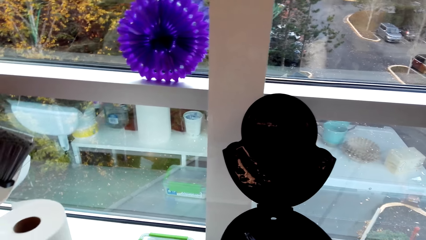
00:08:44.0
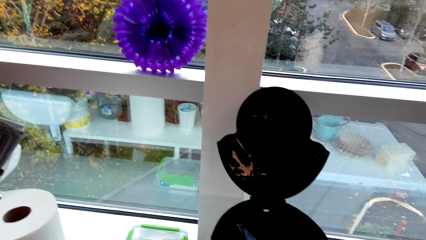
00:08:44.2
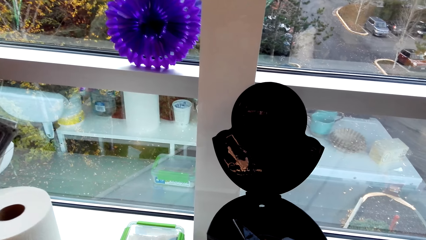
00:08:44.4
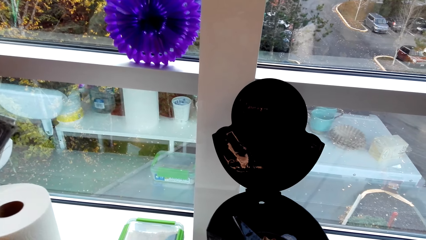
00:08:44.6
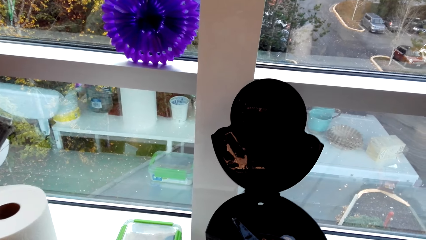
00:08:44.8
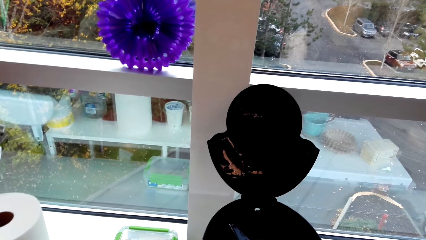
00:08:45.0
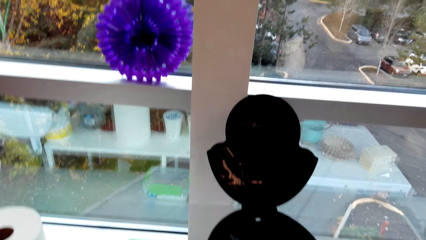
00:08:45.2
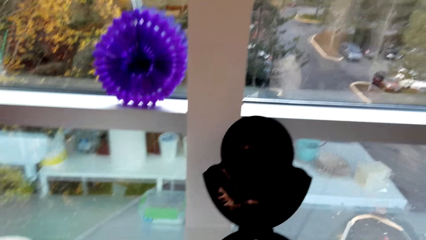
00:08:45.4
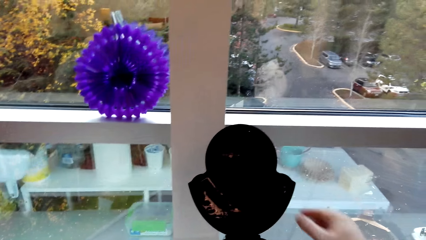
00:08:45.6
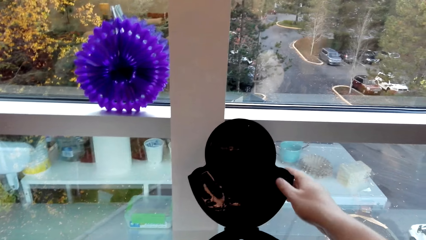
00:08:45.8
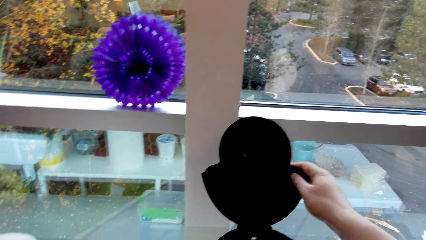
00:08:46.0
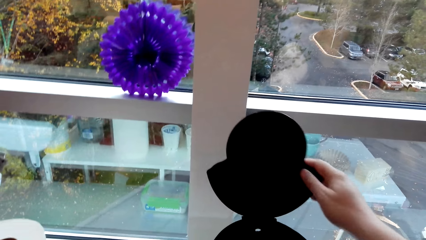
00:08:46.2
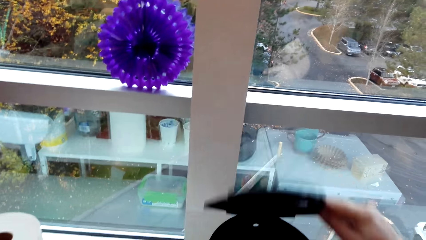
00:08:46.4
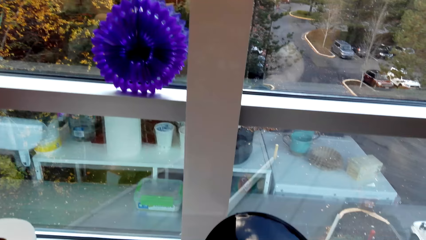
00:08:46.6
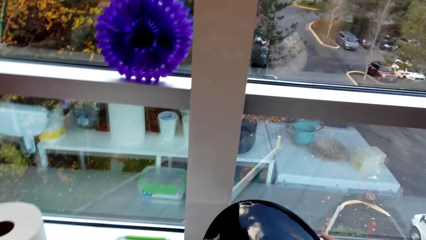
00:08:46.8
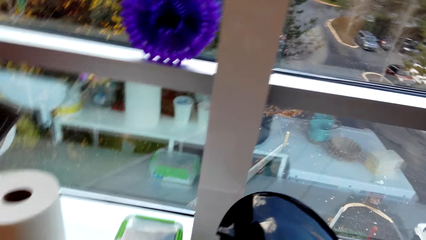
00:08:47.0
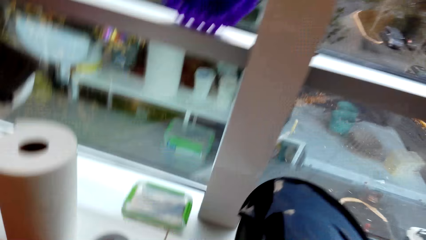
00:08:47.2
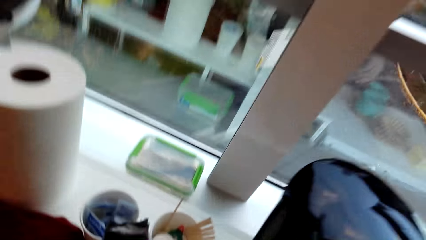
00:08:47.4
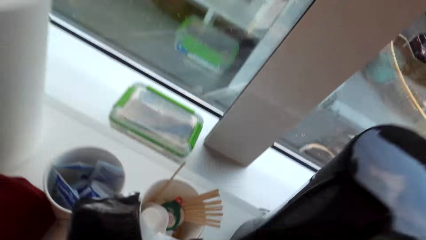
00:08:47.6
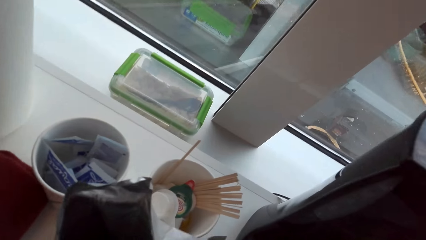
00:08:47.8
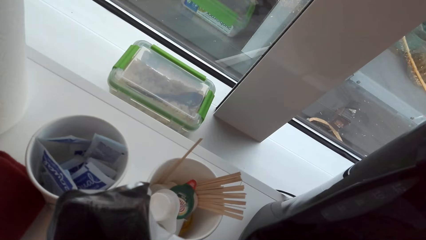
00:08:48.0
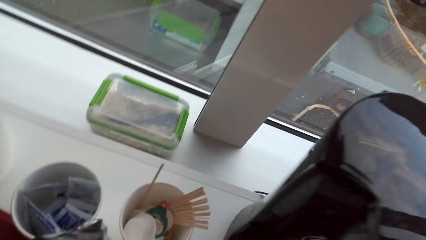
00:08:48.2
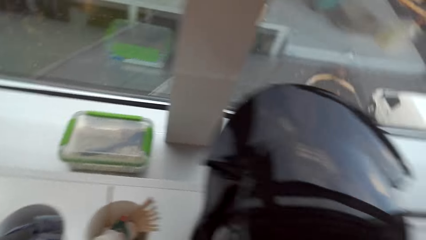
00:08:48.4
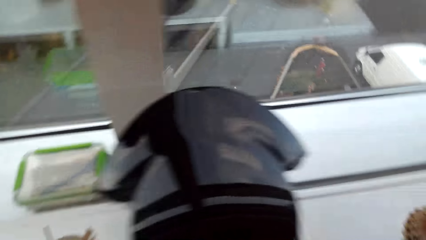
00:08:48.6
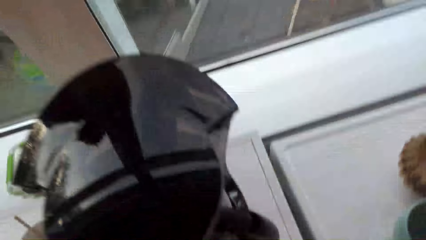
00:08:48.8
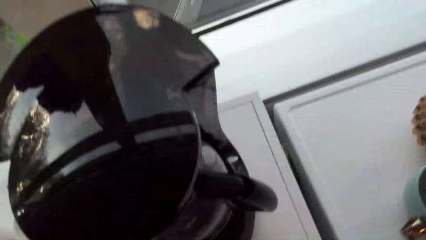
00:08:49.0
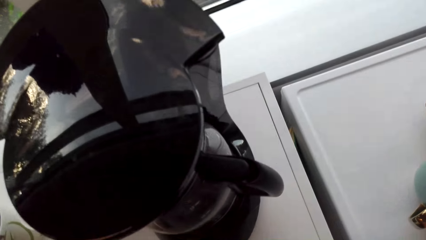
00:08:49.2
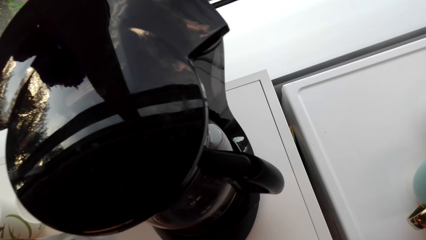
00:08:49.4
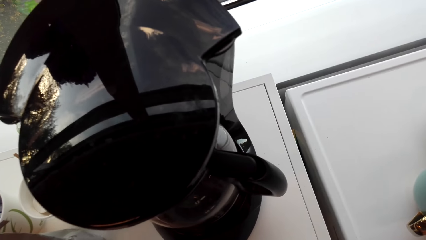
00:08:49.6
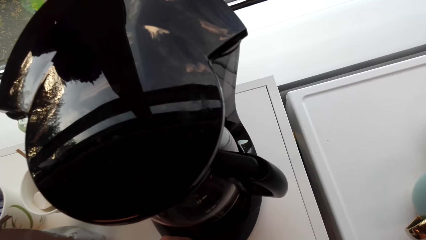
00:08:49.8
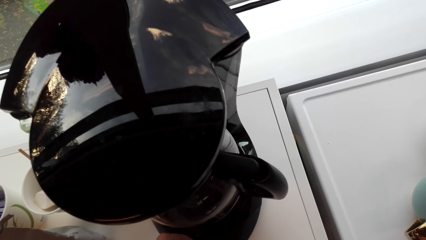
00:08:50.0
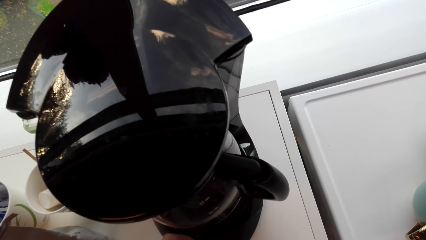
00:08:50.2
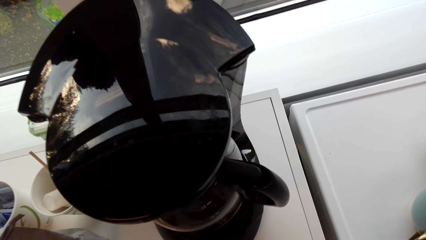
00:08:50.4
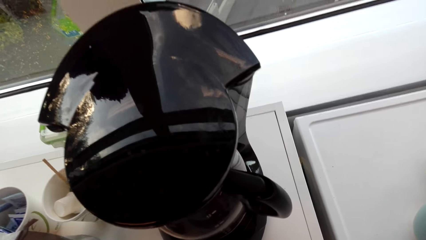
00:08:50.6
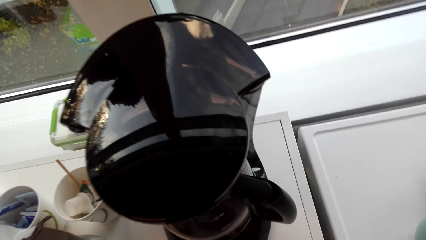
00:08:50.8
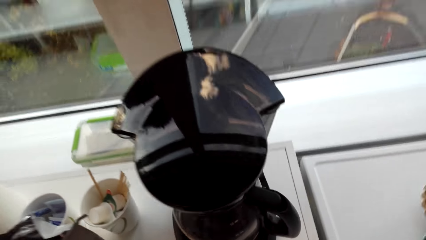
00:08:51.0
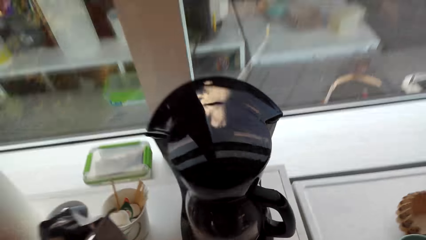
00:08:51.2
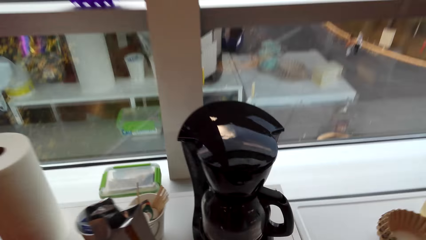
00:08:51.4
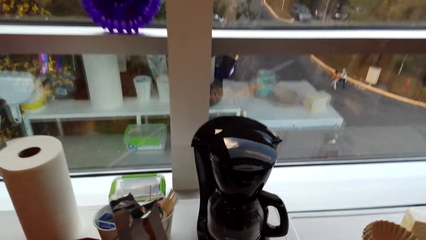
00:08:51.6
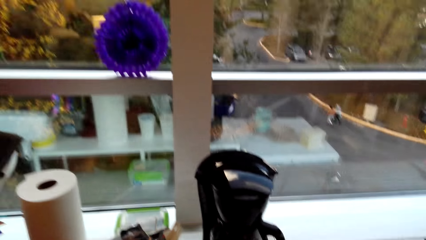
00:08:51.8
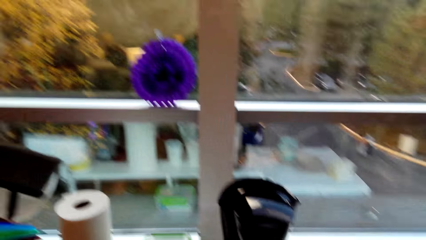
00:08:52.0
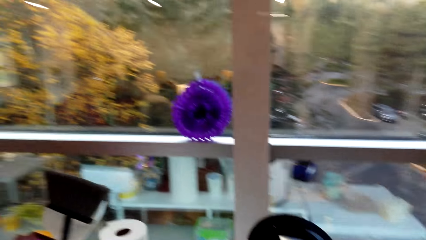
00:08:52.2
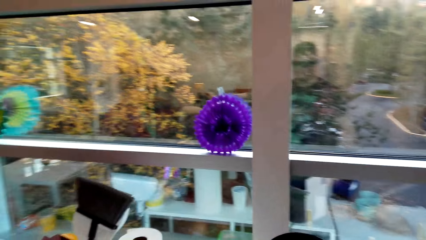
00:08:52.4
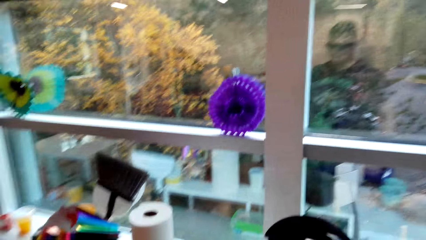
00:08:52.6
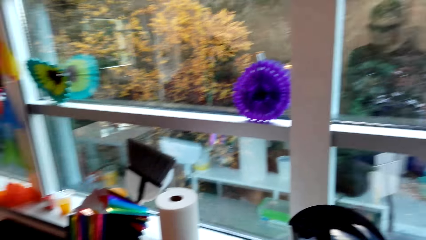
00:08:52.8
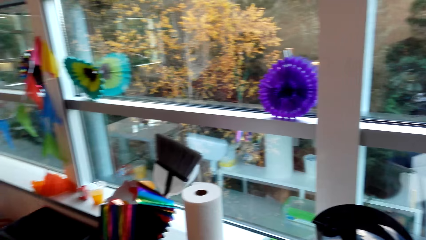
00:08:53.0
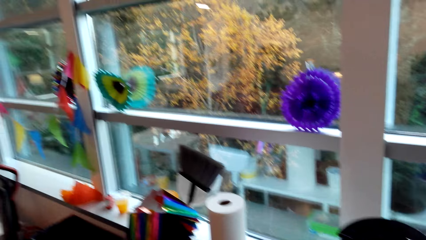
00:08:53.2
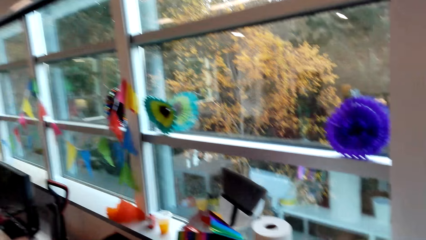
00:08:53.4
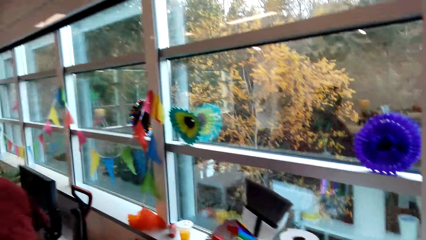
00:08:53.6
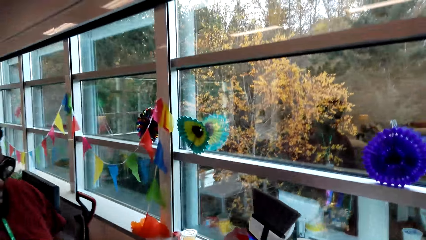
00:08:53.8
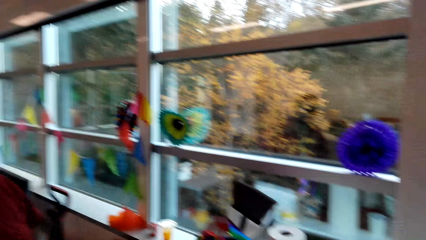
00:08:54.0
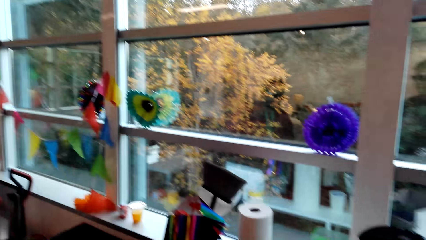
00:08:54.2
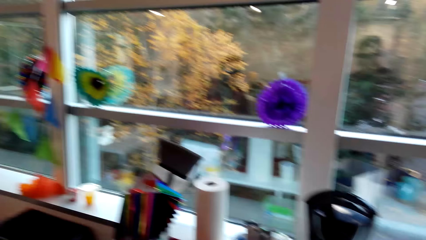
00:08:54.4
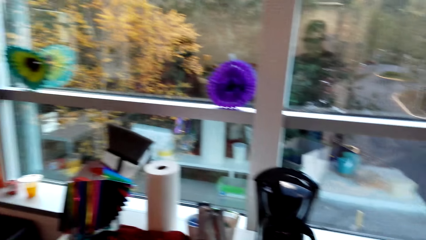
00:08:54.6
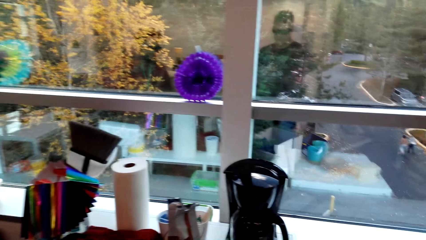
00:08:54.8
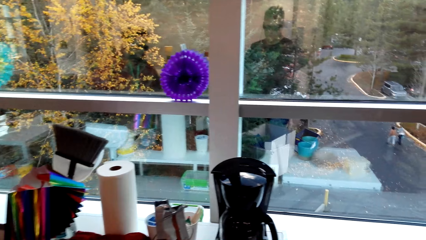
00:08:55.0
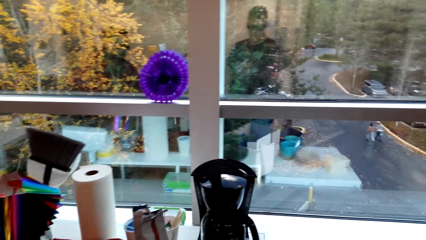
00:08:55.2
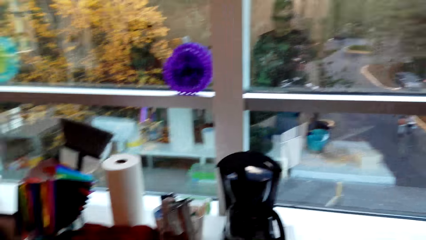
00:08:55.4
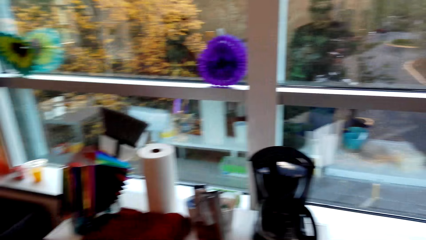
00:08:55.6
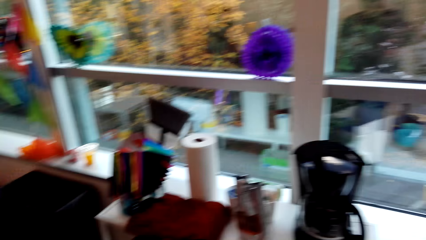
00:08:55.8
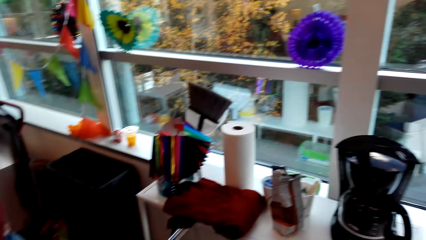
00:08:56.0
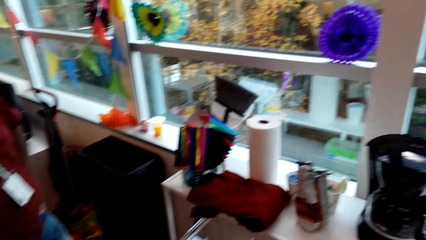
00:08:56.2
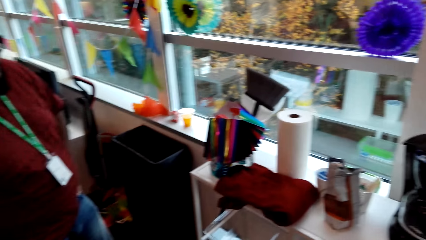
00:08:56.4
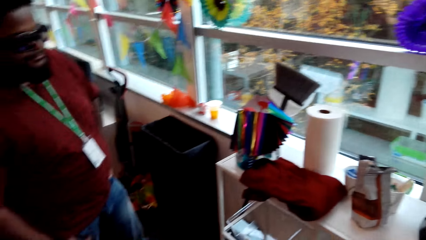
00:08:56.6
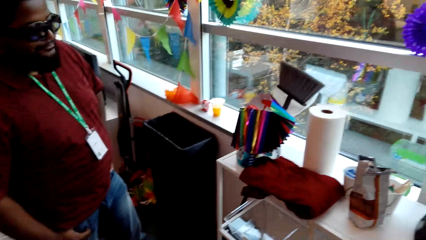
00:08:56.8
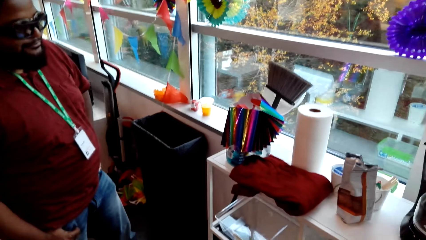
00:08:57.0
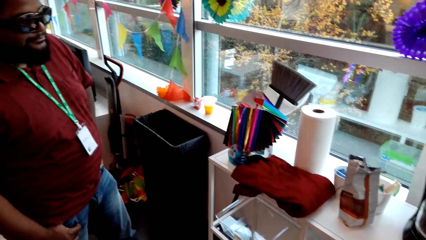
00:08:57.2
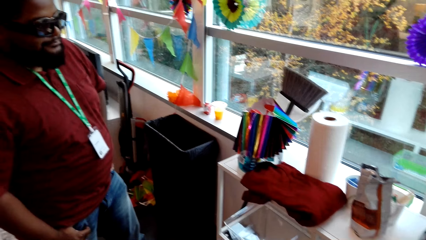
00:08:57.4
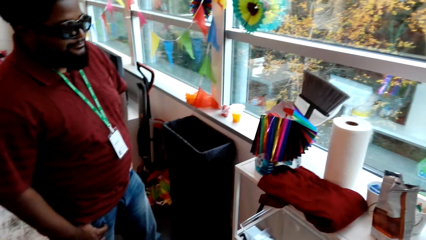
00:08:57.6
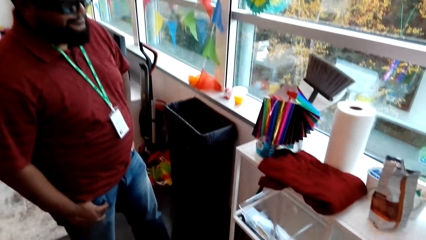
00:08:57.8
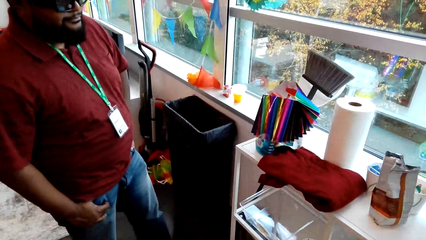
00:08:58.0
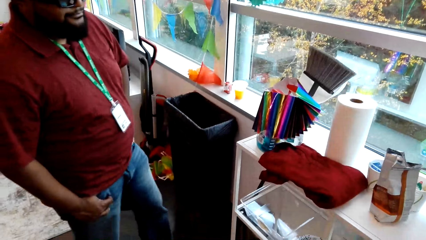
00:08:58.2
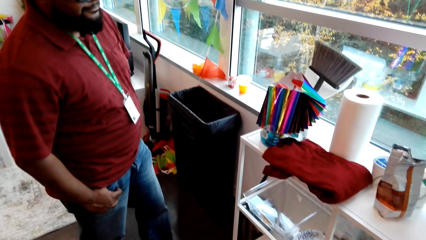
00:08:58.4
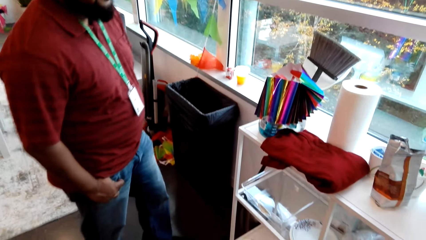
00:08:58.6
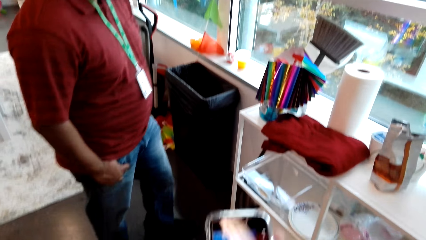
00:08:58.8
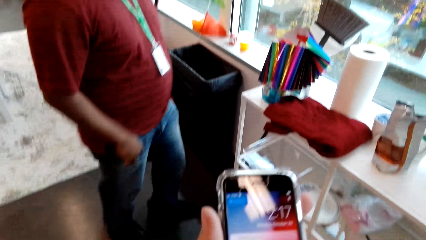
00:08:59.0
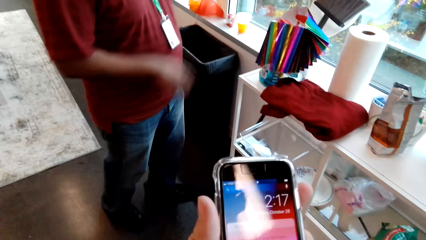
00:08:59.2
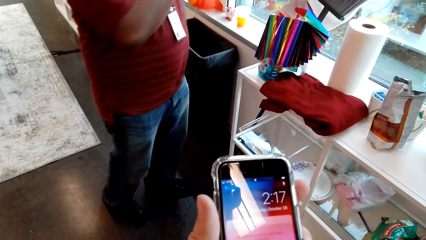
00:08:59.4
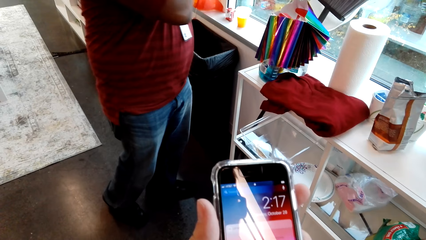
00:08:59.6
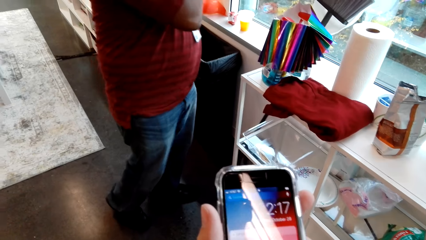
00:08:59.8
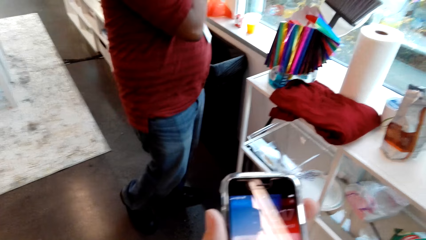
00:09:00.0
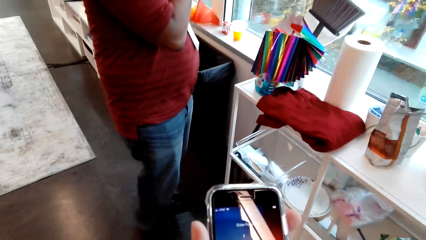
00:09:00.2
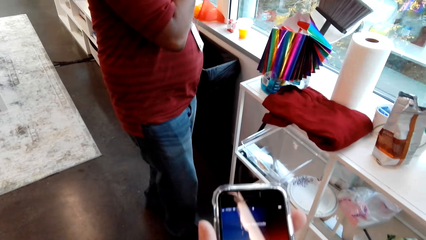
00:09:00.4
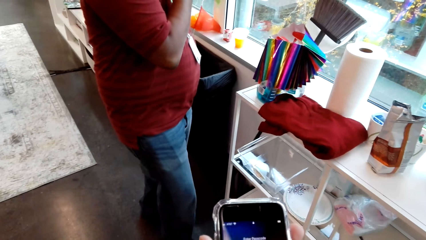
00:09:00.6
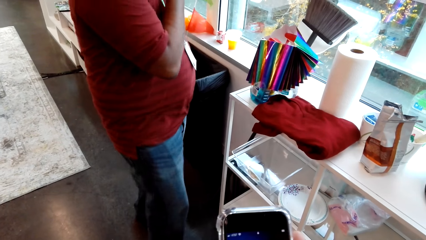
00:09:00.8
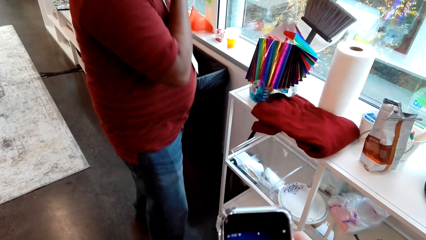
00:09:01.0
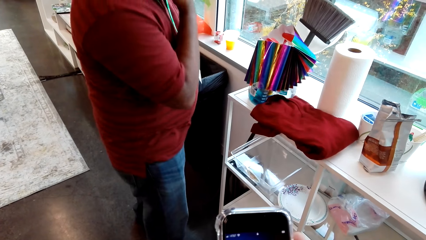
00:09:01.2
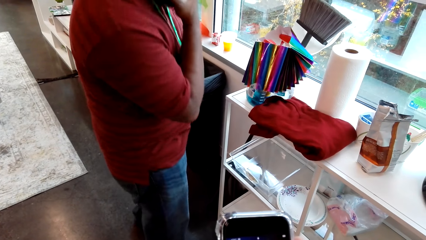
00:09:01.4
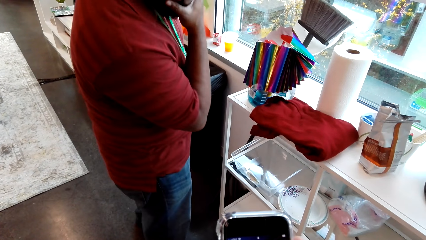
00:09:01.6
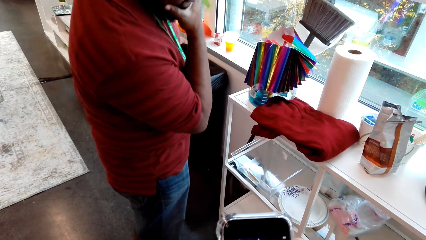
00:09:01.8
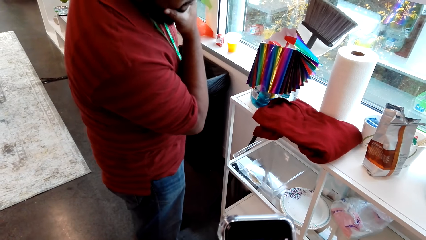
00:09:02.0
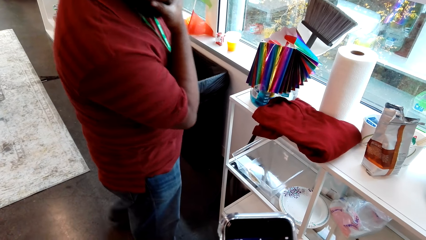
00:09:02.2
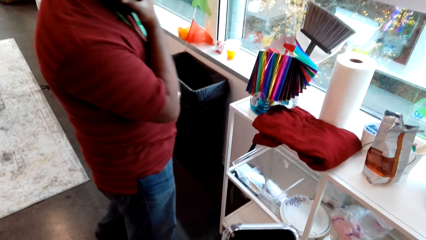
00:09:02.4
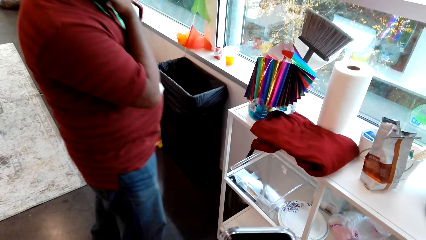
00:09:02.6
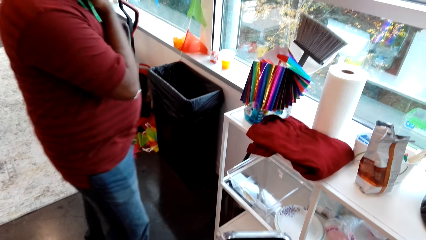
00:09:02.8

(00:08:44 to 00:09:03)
The camera wearer closes the coffee maker. A man stands beside the camera wearer. The man stands beside the camera wearer again. The camera wearer operates his phone.
